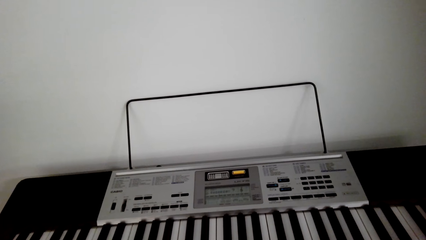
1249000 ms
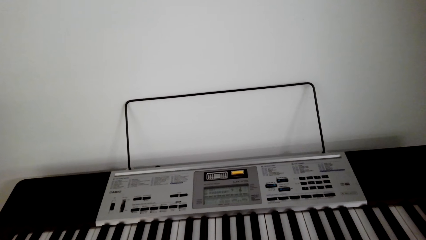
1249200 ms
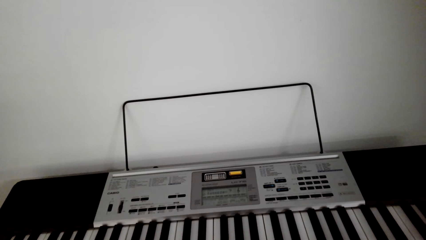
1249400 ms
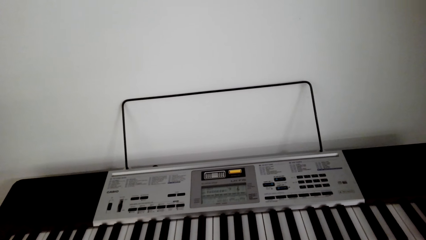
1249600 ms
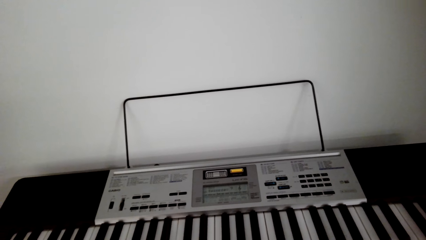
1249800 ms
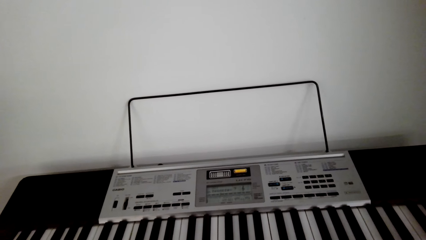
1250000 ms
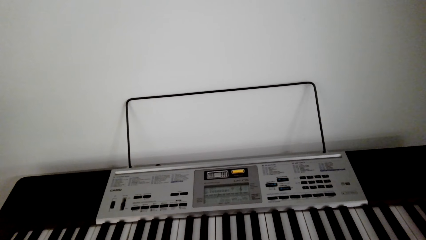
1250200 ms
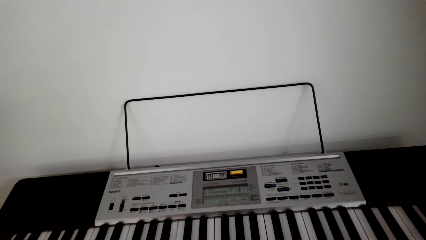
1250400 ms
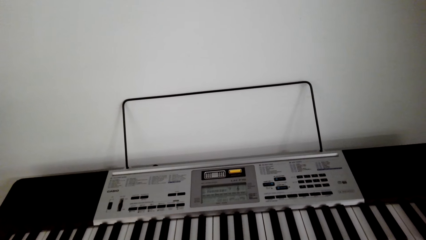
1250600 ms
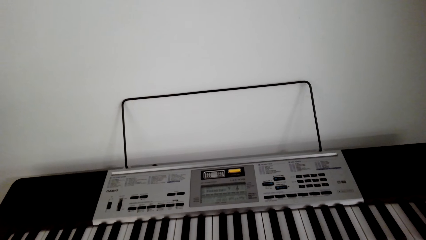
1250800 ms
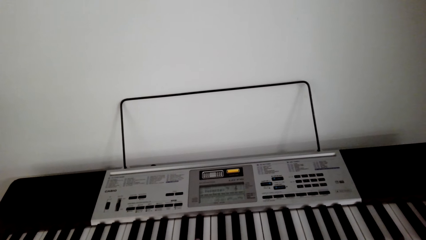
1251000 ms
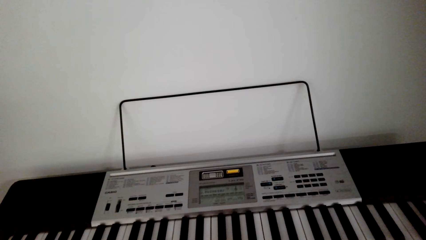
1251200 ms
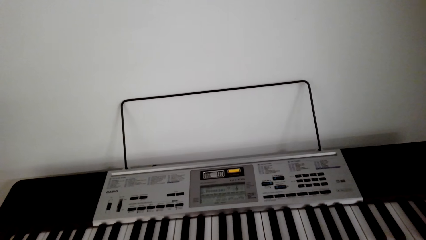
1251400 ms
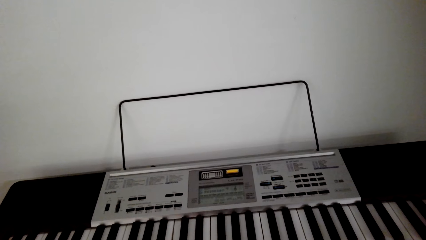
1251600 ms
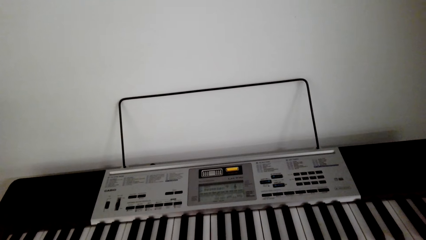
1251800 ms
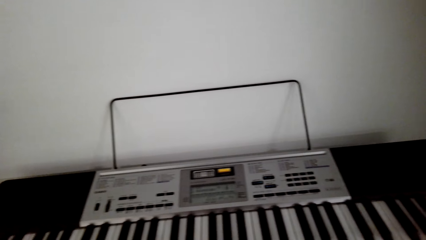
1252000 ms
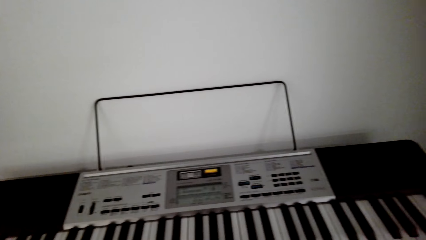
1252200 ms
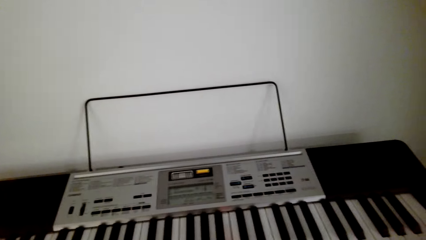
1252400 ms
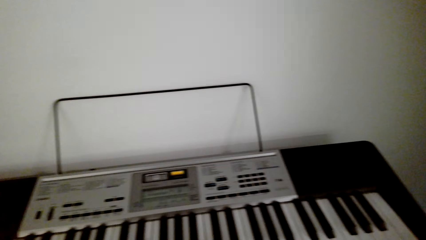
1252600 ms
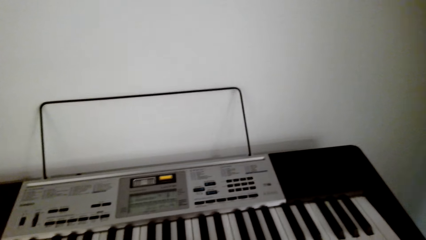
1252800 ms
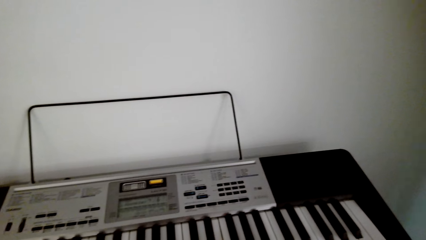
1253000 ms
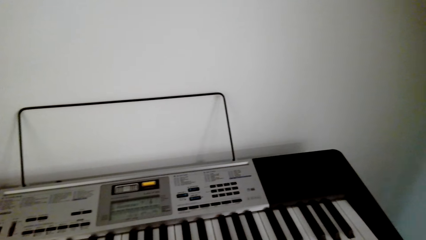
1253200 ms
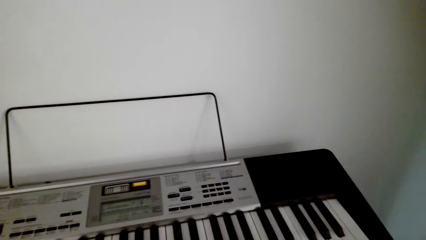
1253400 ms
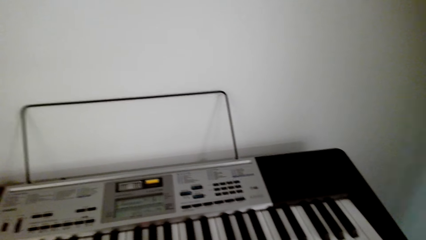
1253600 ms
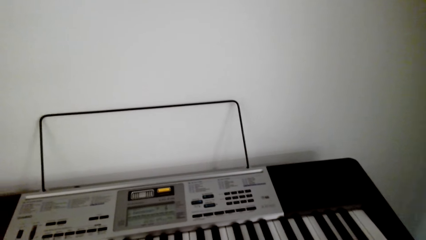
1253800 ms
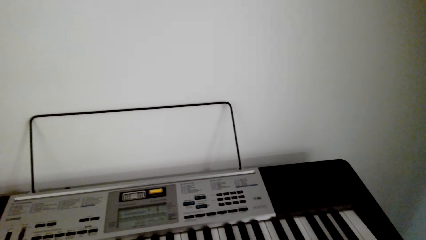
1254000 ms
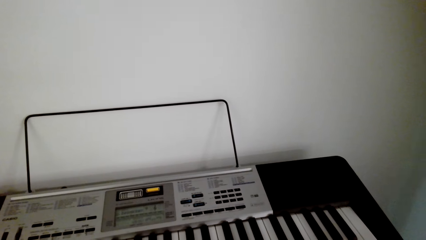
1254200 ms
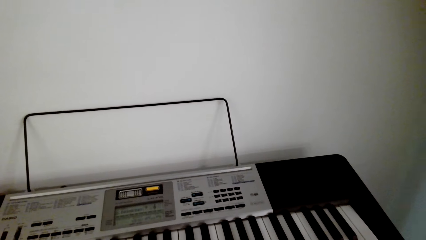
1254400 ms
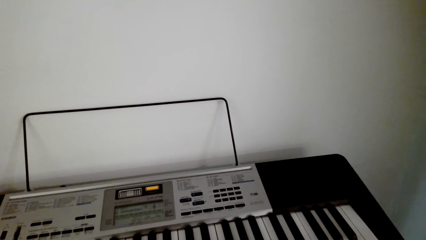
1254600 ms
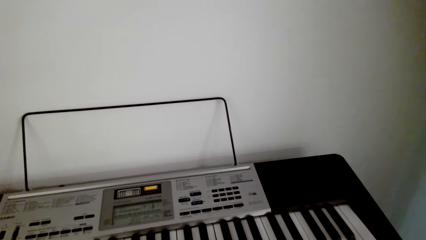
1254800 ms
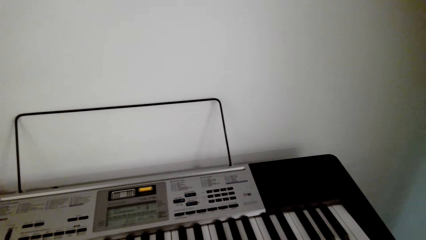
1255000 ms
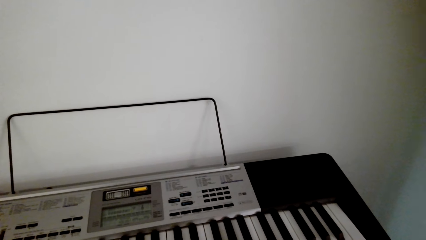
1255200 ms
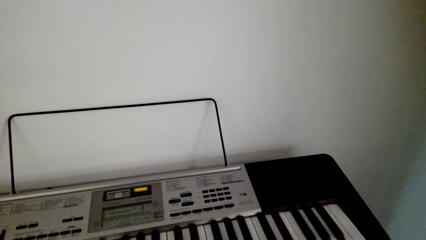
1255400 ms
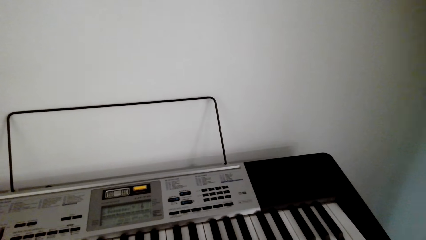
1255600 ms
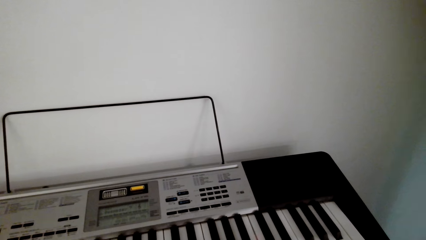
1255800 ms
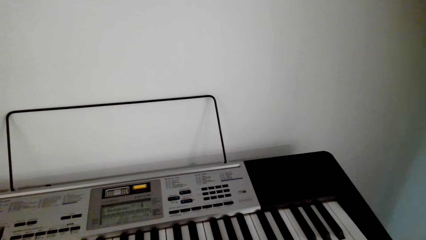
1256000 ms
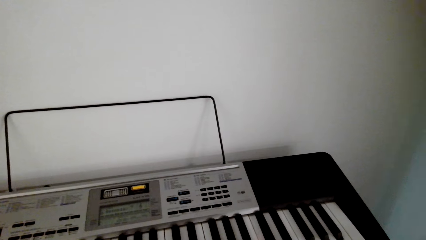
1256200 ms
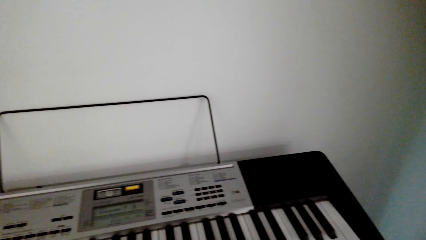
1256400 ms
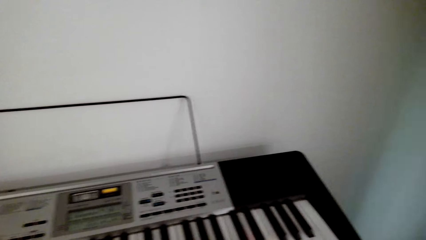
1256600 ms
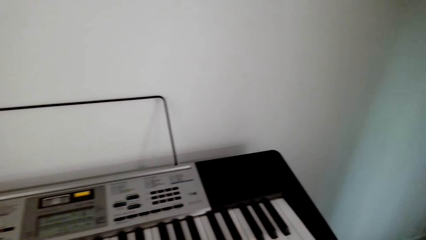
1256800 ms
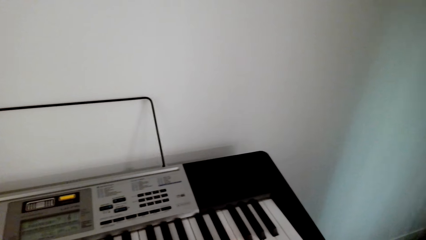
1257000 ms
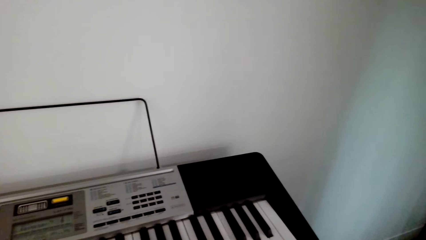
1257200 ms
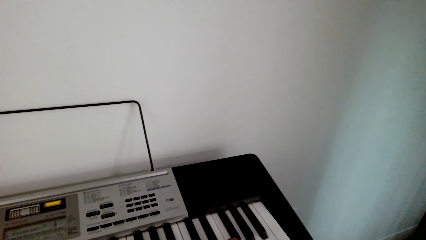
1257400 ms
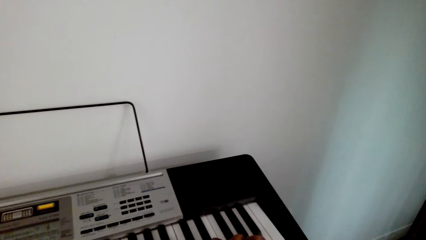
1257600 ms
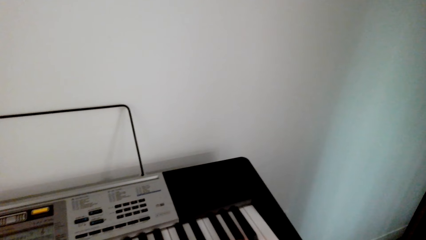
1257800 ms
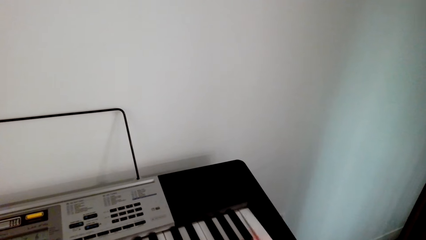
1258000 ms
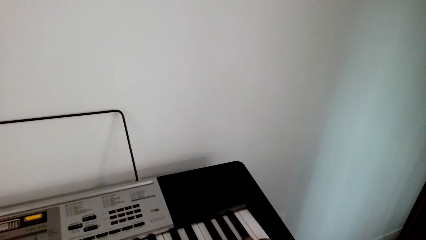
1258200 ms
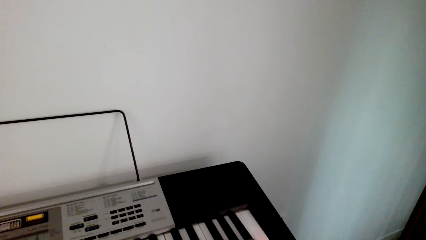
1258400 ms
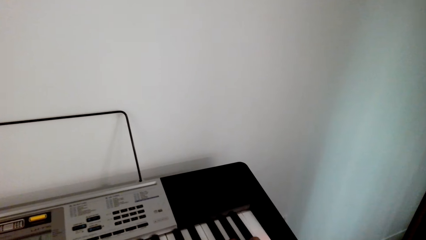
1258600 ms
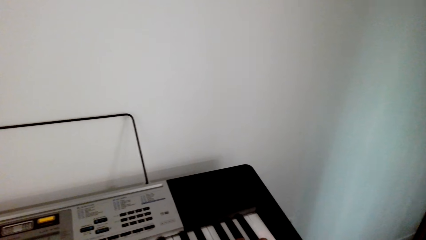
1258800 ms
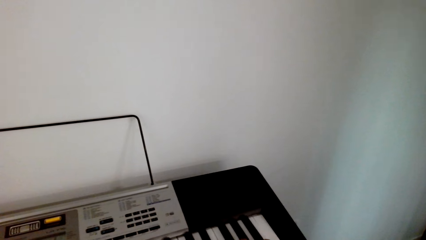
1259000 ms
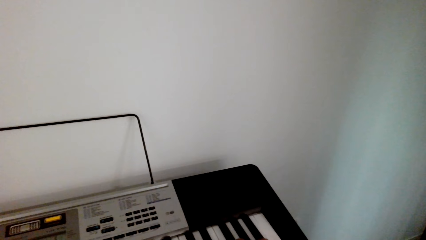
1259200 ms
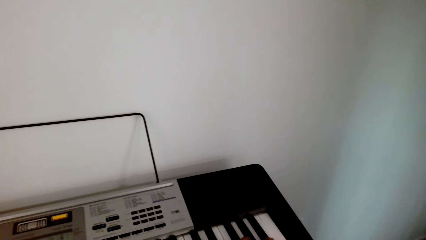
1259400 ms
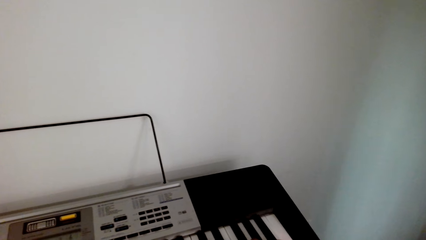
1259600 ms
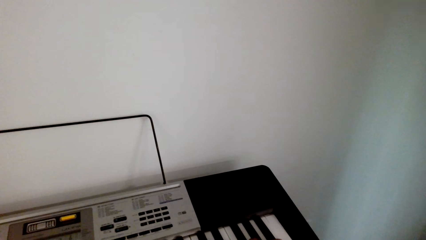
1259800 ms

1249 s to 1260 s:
The camera wearer plays the keyboard.

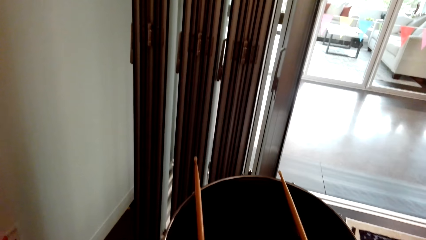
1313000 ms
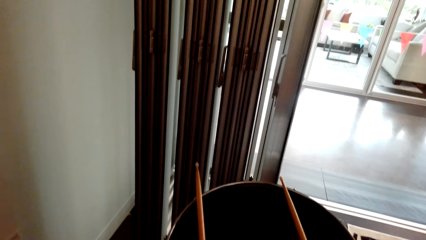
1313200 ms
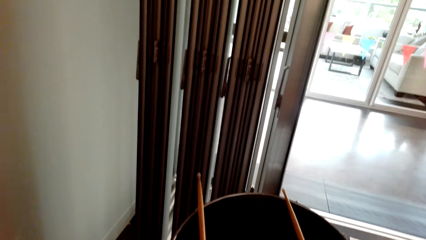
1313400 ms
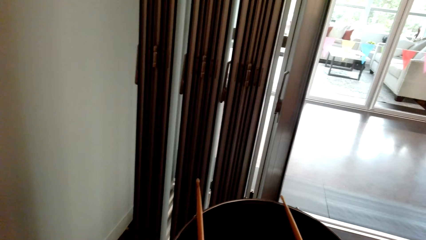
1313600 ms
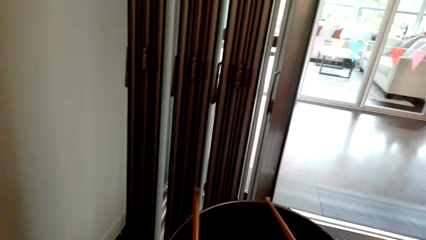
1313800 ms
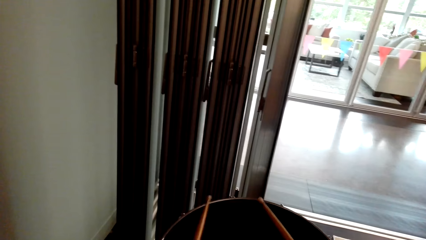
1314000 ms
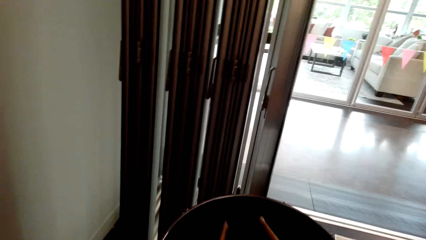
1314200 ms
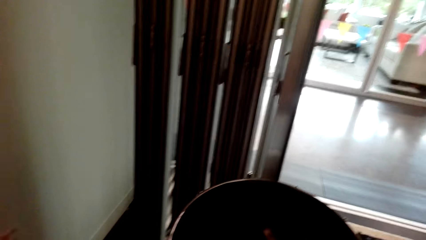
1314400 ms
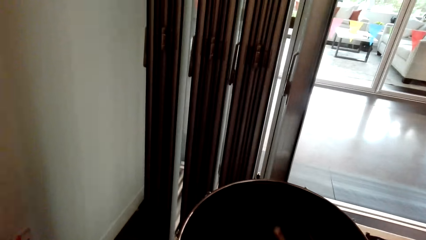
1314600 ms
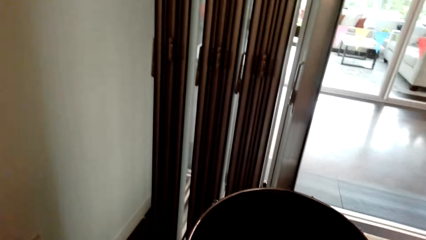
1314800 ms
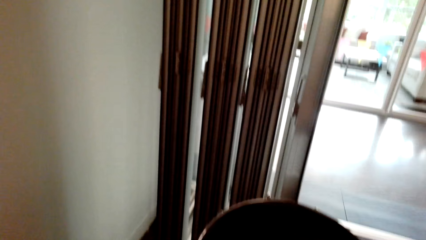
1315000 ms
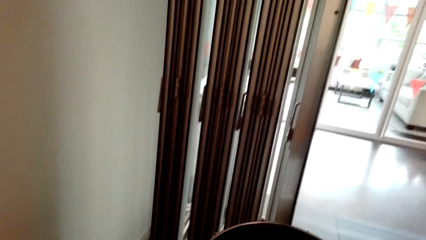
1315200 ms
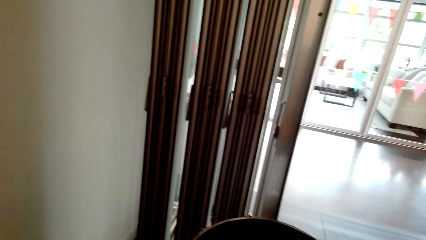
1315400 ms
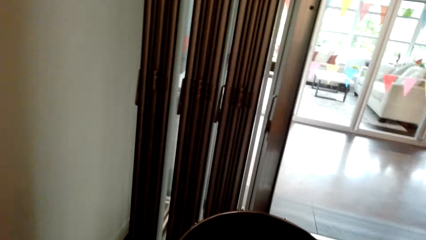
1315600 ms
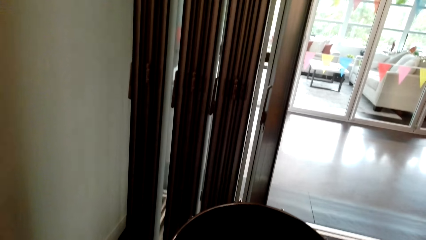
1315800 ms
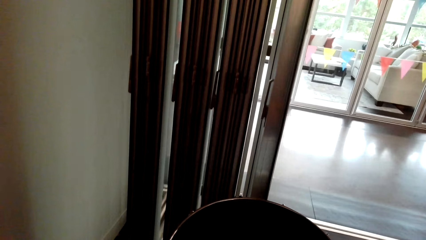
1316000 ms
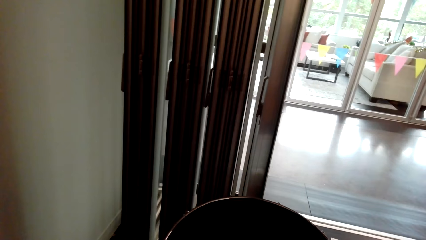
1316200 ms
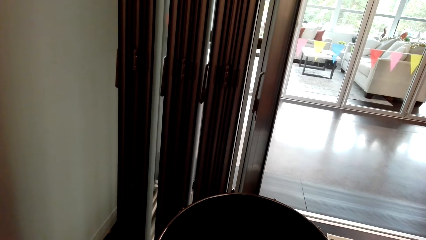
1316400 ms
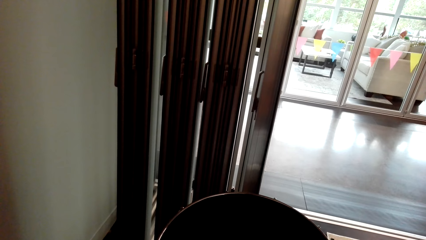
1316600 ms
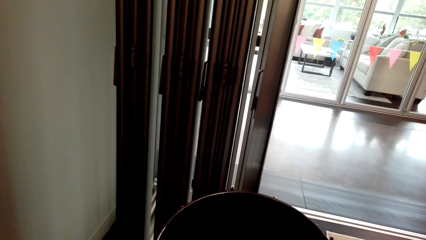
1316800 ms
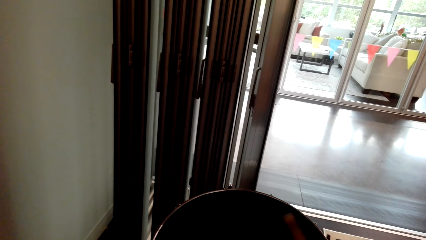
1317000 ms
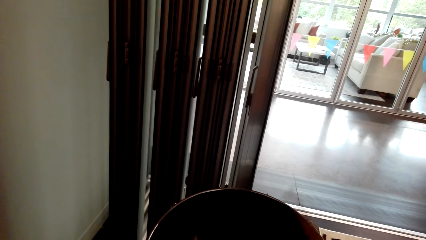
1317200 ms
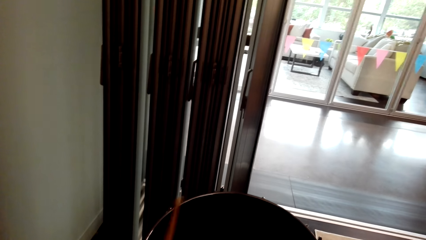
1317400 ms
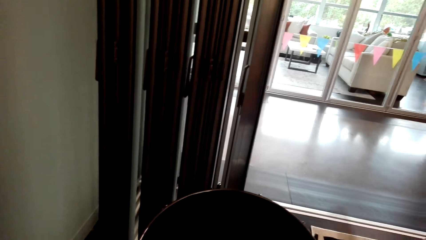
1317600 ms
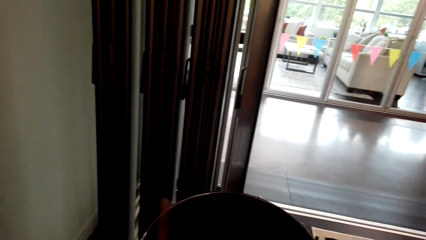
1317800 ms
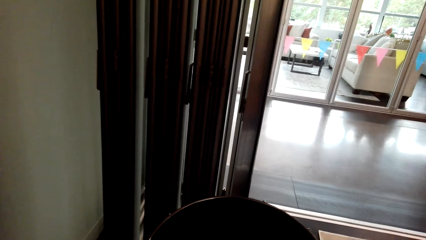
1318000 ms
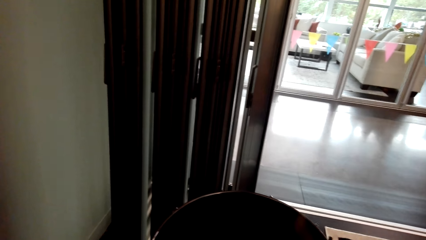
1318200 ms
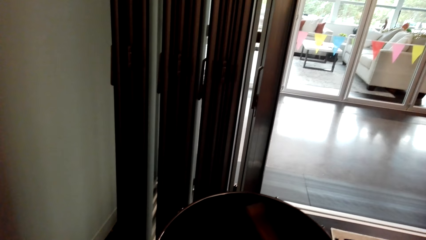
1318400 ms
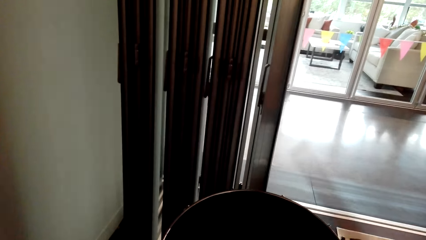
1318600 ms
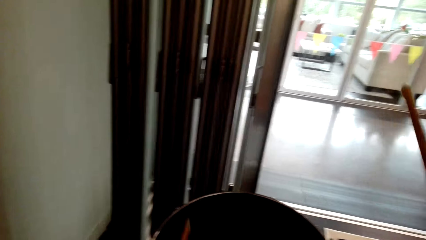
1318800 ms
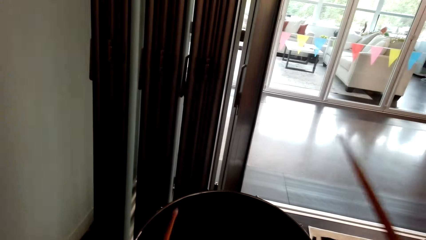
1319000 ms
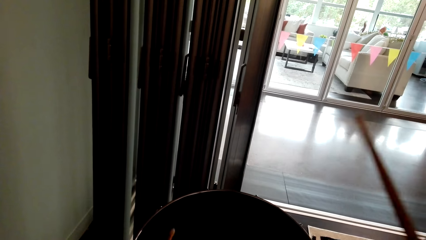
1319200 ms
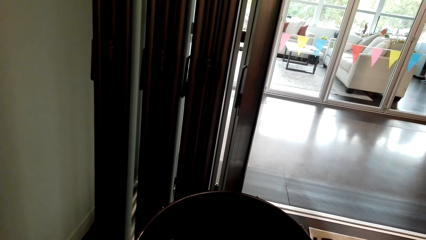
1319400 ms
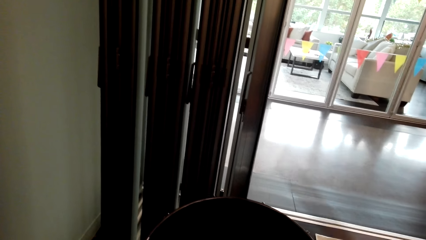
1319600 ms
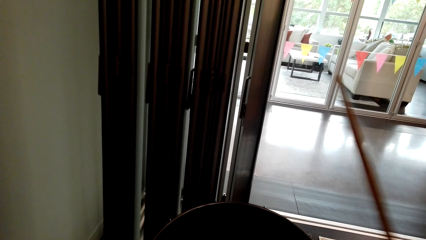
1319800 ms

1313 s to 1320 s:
The camera wearer plays the drum. They pick up sticks on the drum.
